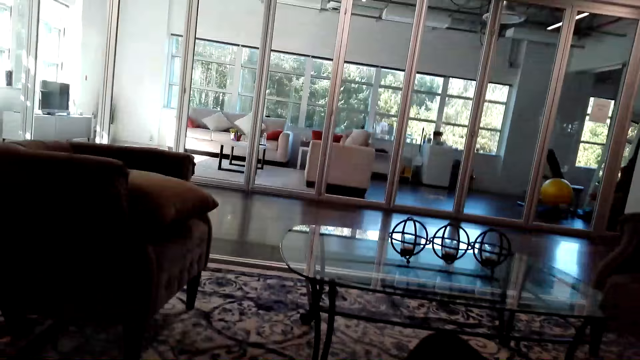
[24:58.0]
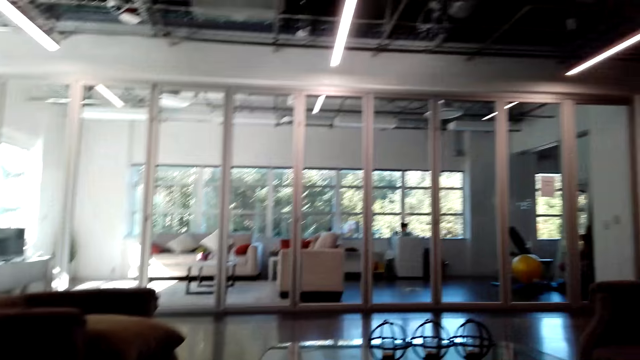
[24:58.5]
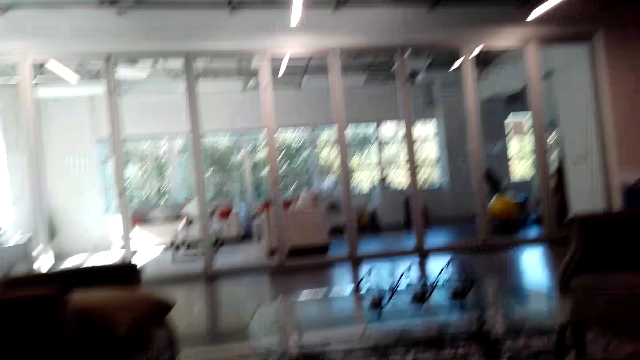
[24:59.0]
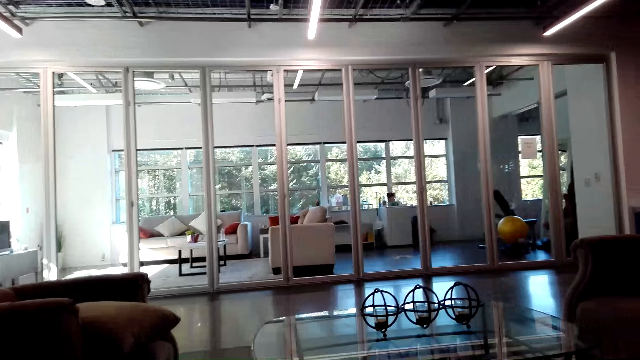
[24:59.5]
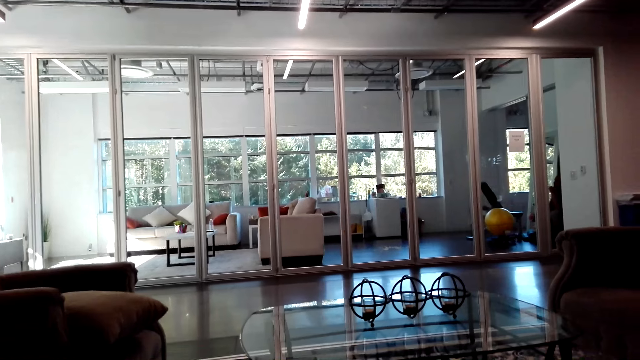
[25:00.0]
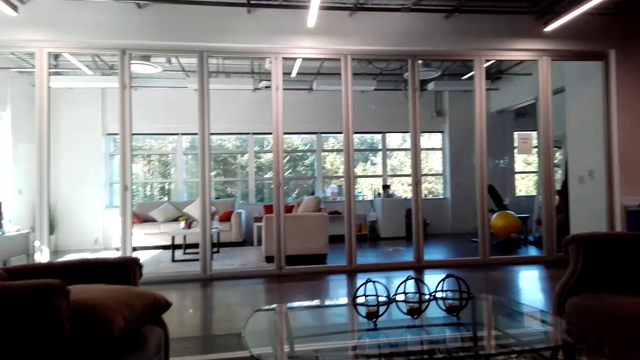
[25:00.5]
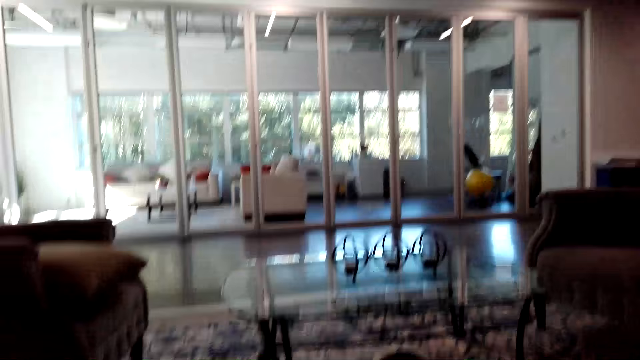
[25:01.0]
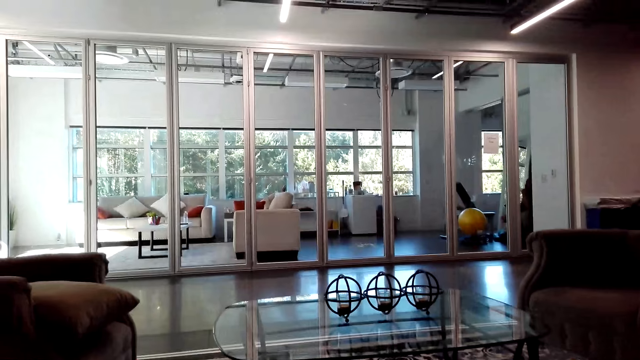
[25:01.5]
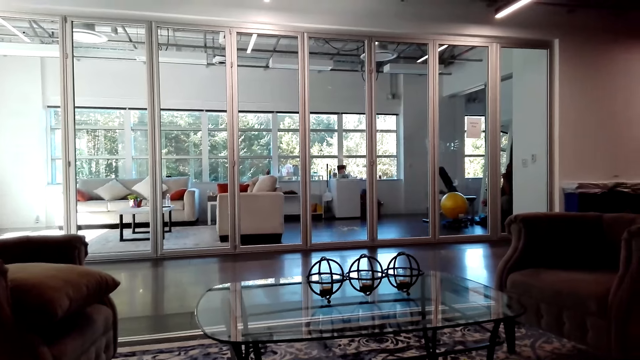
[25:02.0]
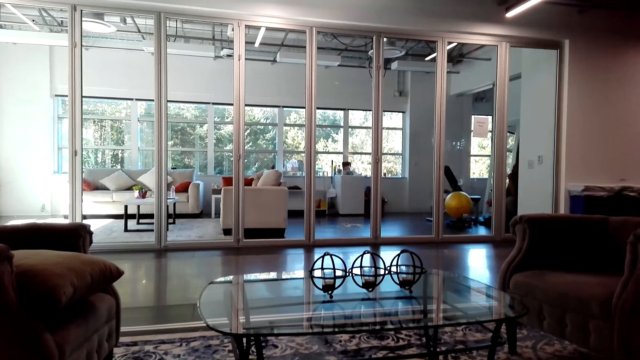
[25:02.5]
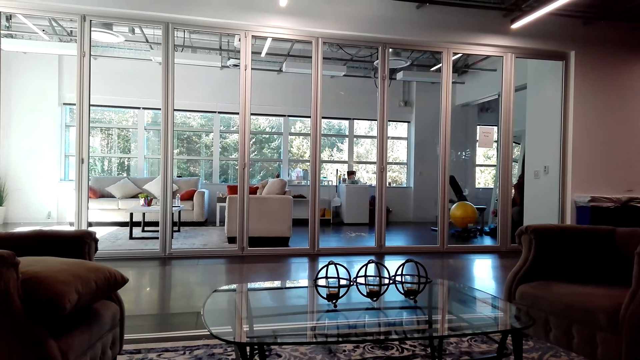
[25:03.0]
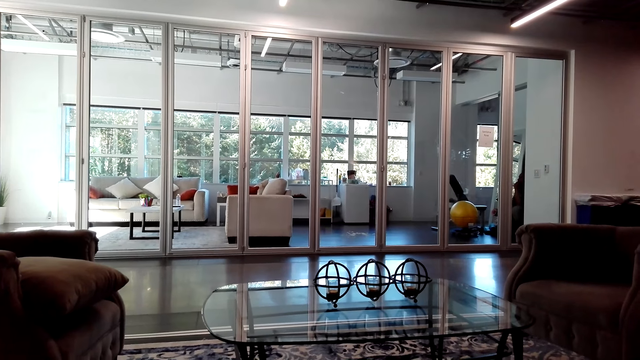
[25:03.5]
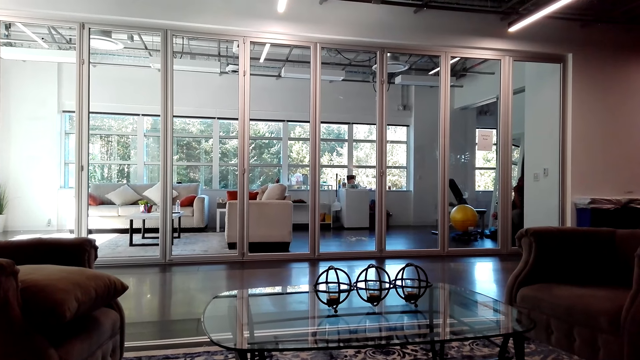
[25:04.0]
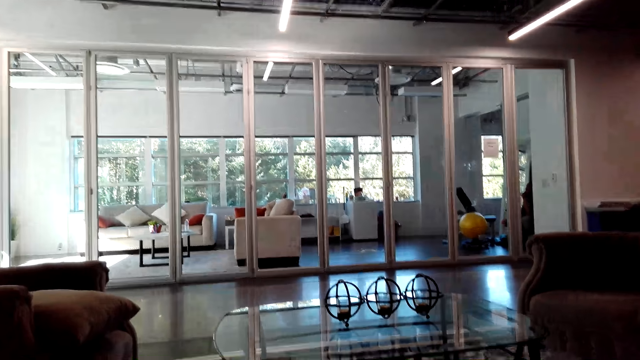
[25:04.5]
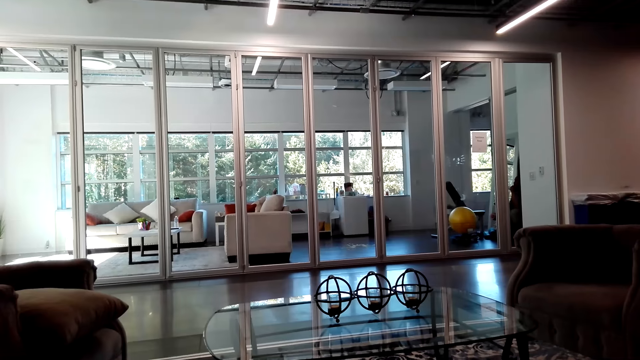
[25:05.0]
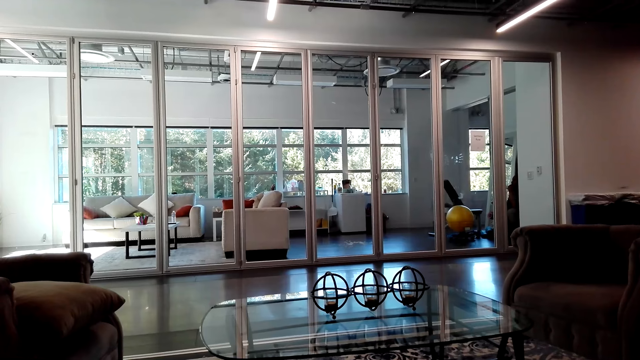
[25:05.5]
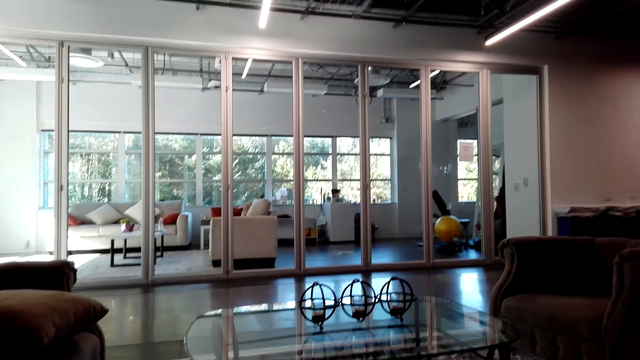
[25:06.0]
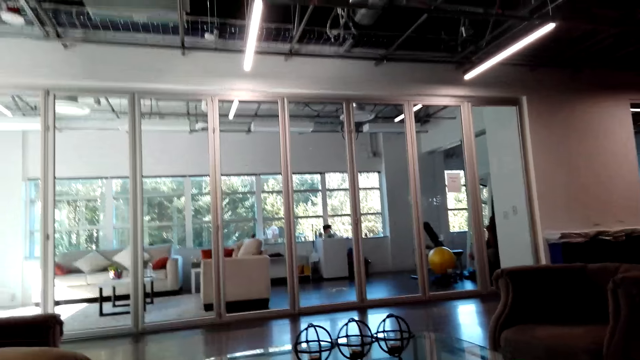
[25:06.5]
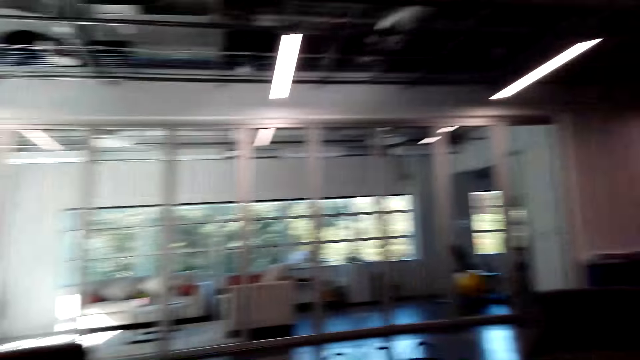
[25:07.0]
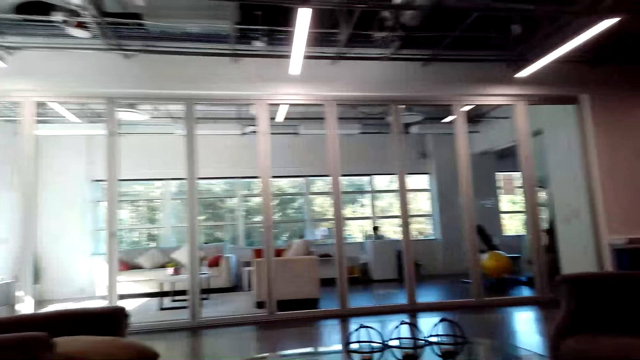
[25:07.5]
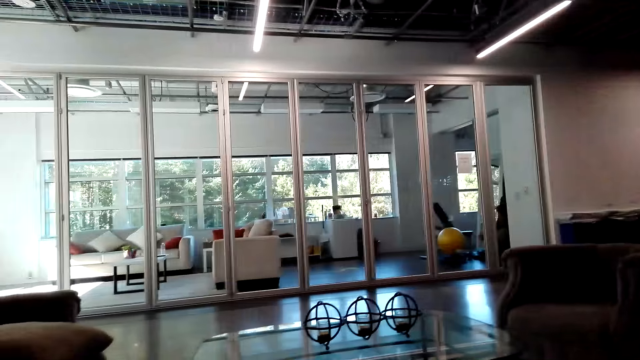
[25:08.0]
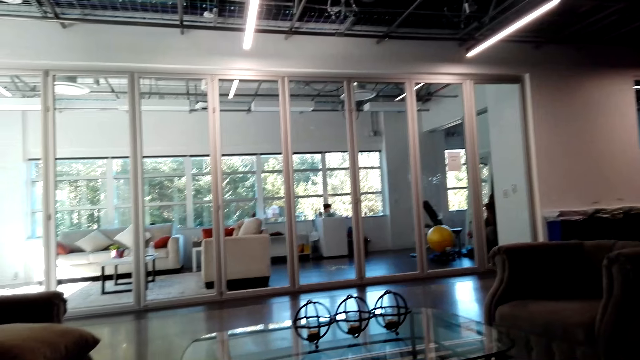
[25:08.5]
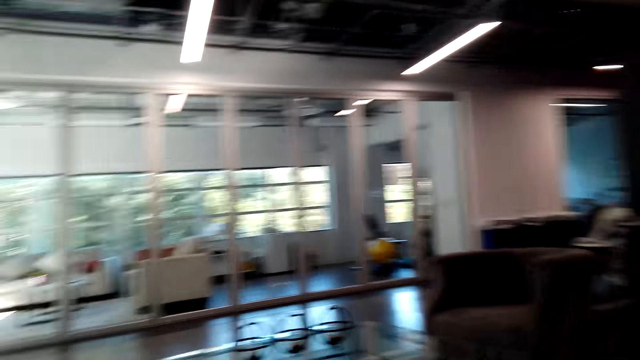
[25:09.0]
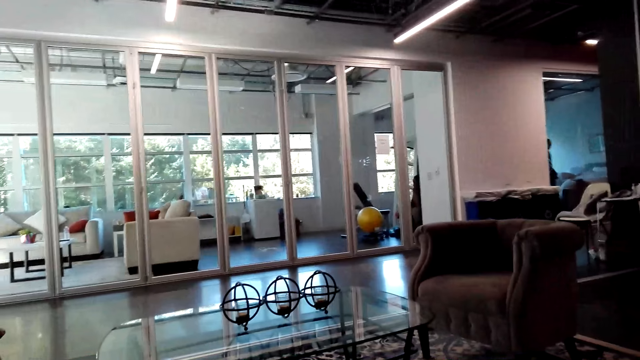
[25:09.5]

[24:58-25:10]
The camera wearer moves her head.

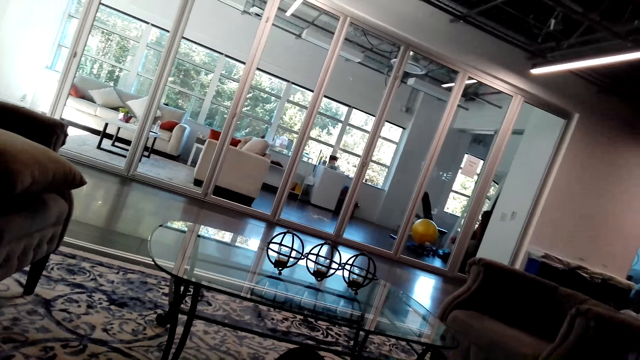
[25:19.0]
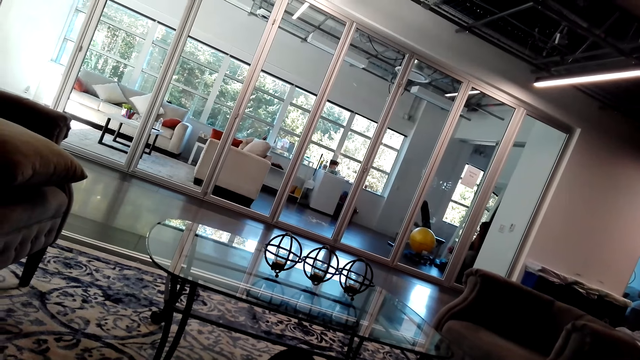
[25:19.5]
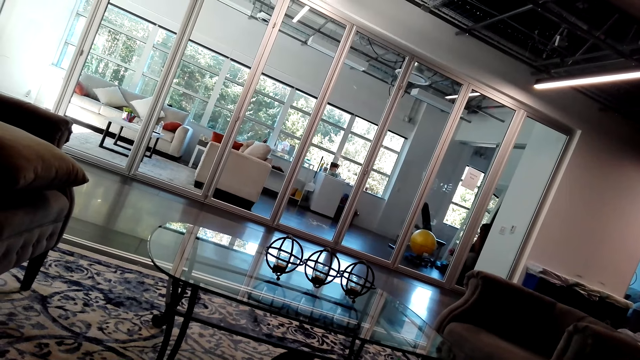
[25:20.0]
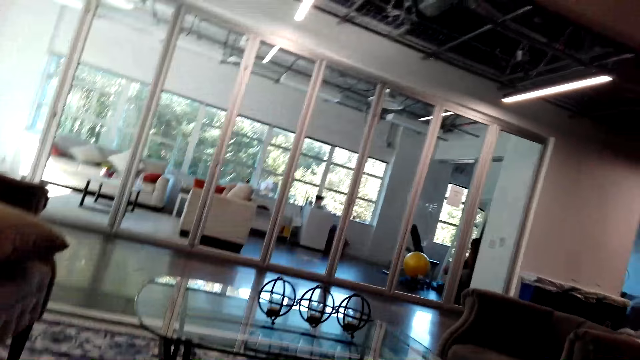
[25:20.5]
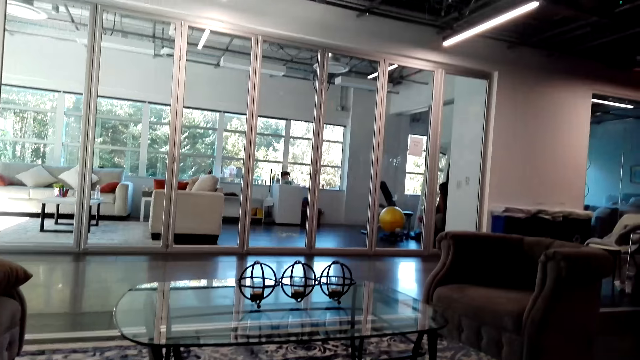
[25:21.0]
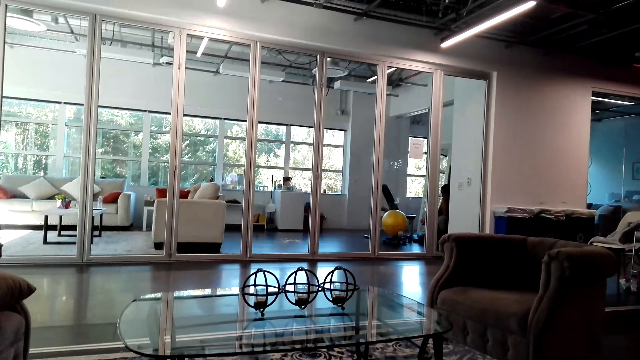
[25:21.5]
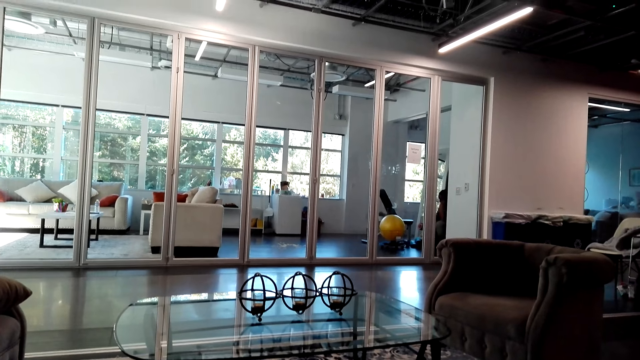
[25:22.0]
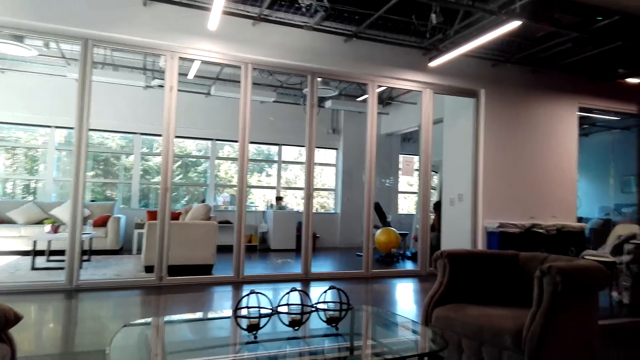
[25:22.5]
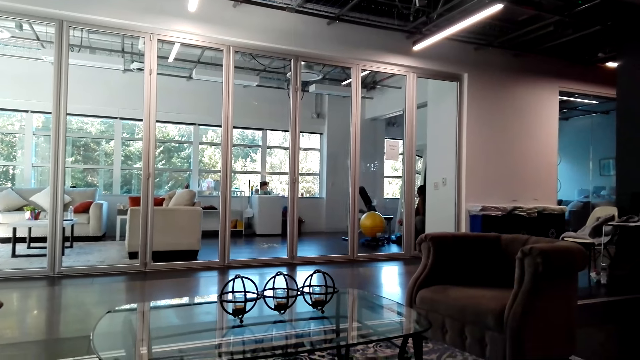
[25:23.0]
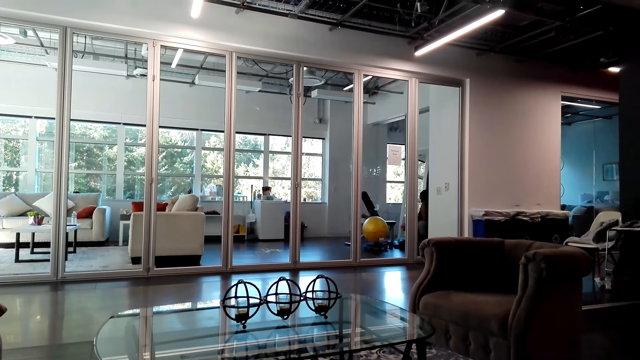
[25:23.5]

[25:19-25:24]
The camera wearer moves her head.

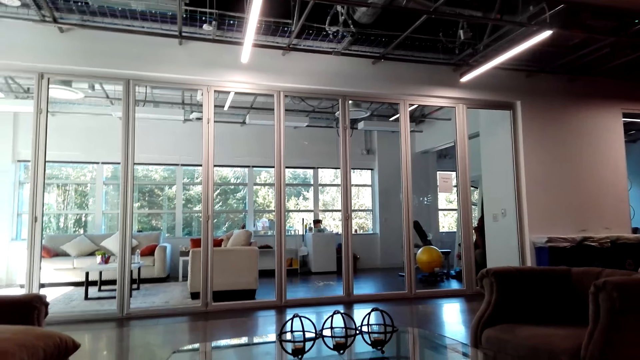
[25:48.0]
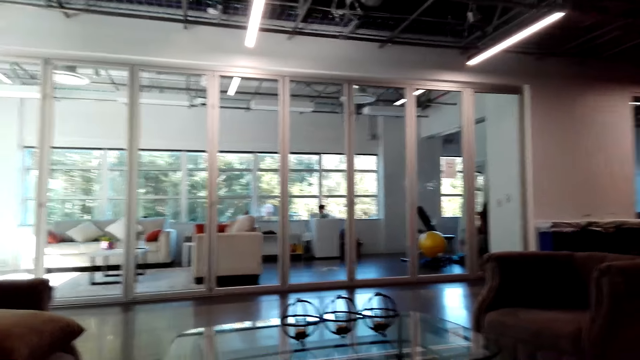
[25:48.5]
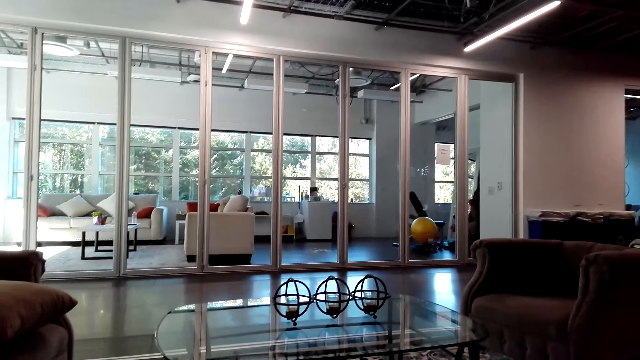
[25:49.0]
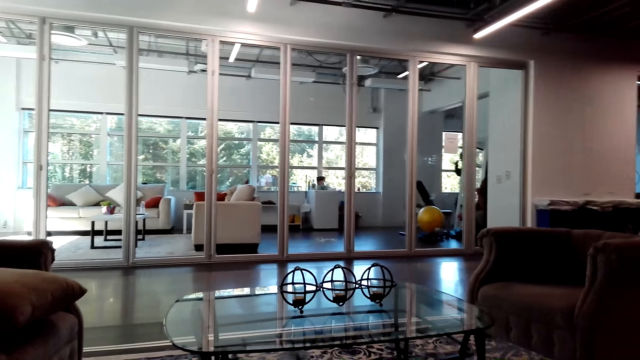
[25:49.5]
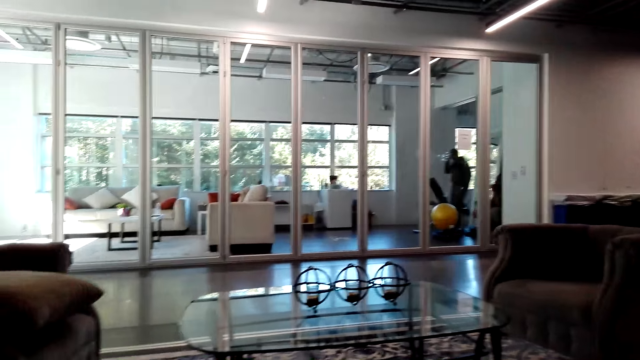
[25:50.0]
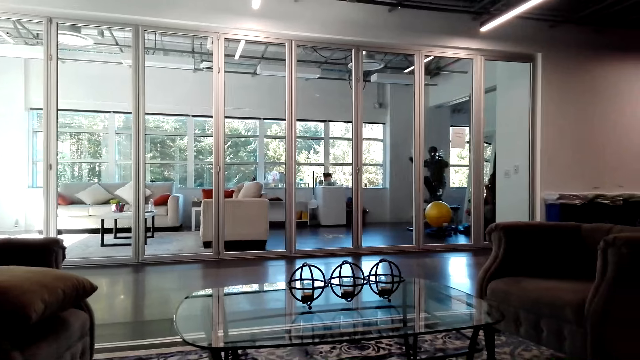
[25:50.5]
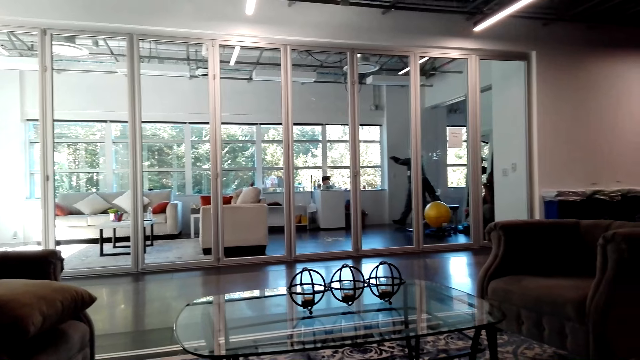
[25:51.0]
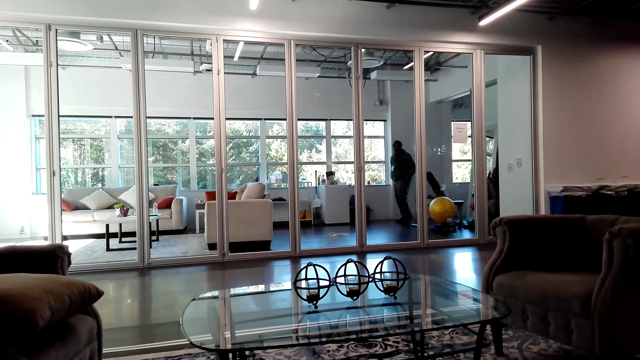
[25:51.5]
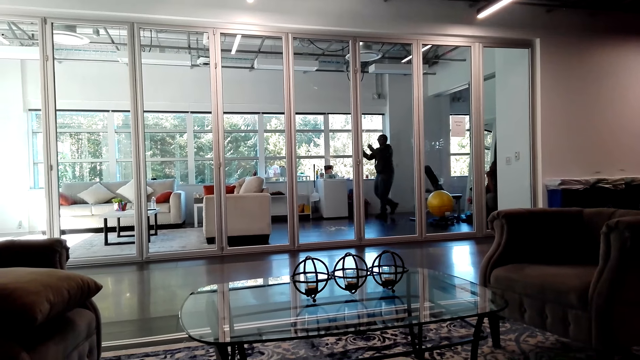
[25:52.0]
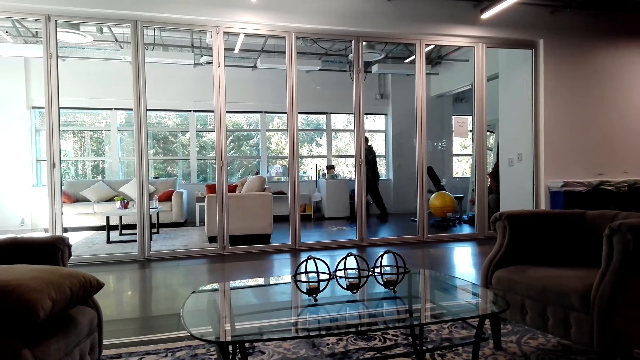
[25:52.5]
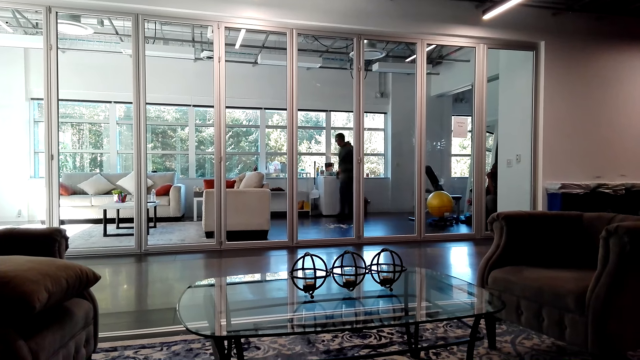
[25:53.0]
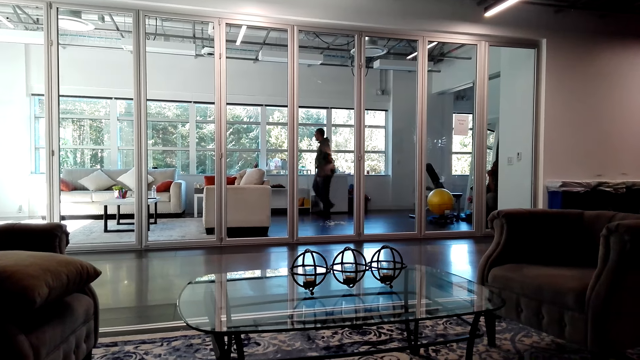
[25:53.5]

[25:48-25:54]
A person walks in the living room.
